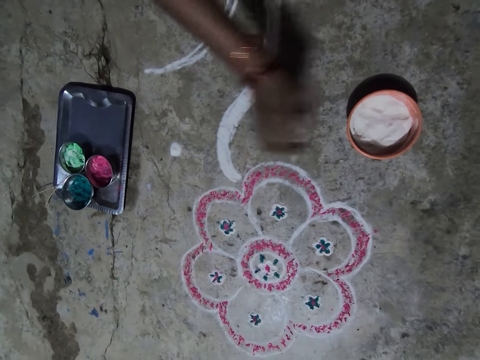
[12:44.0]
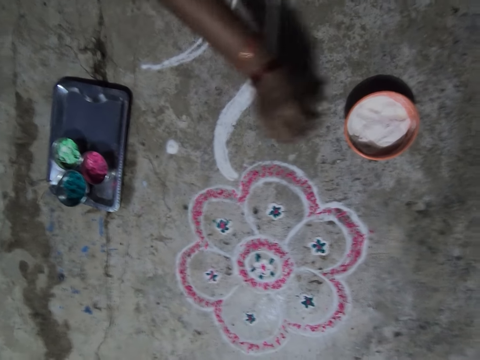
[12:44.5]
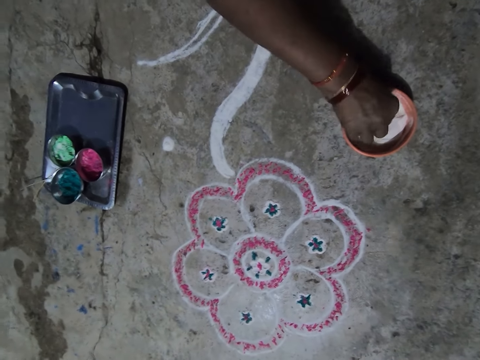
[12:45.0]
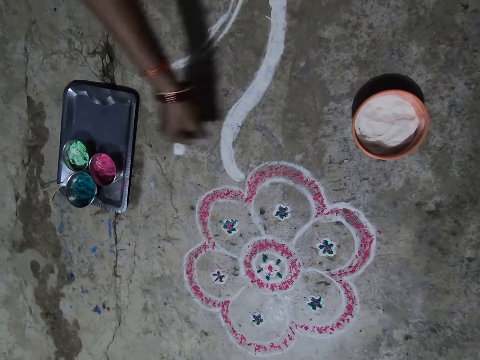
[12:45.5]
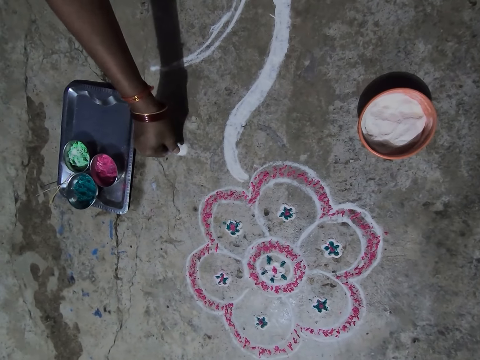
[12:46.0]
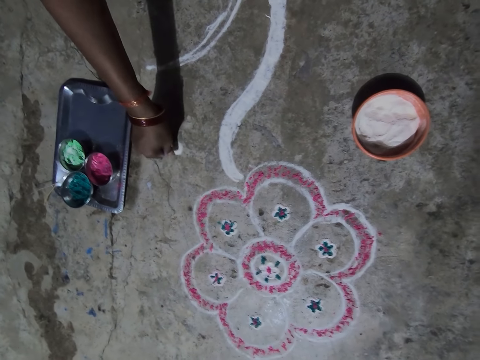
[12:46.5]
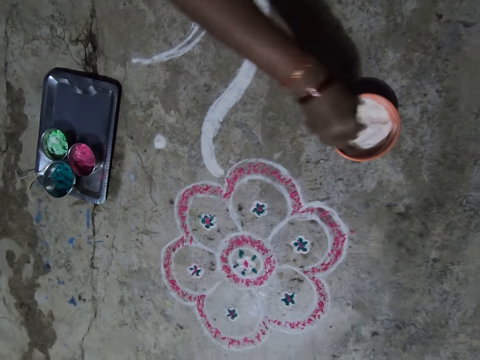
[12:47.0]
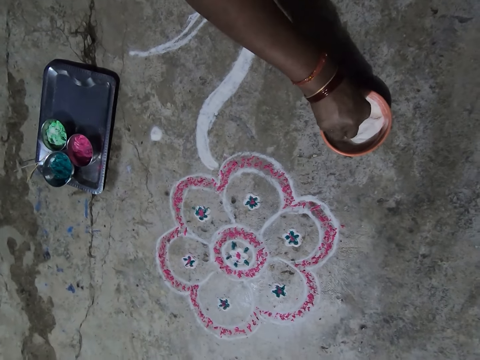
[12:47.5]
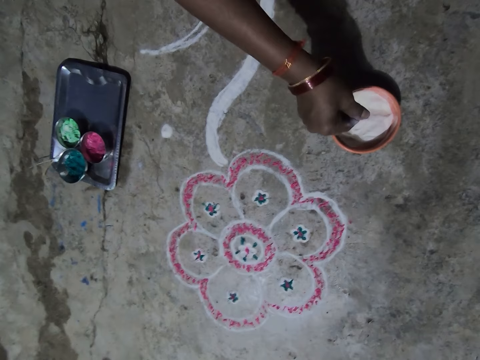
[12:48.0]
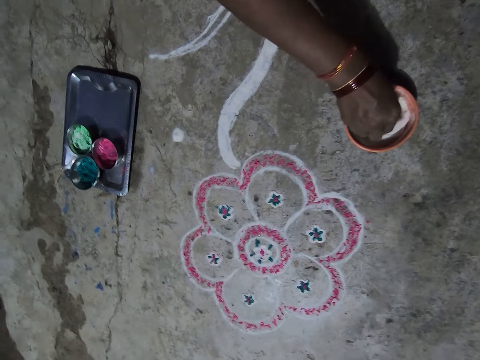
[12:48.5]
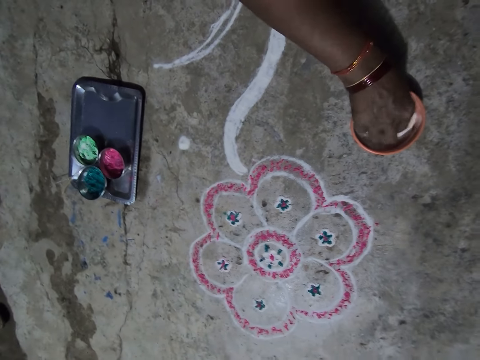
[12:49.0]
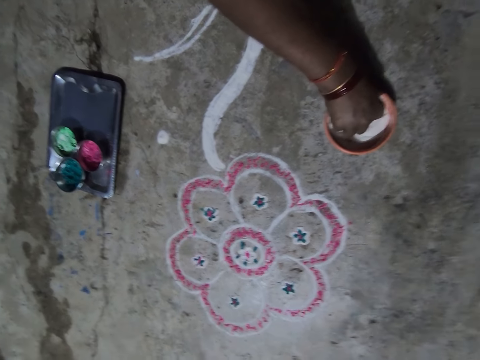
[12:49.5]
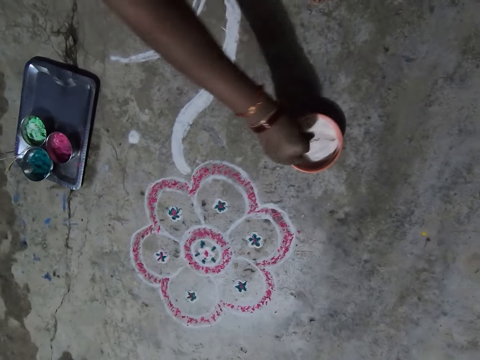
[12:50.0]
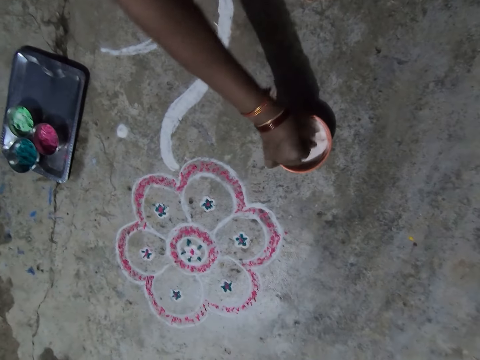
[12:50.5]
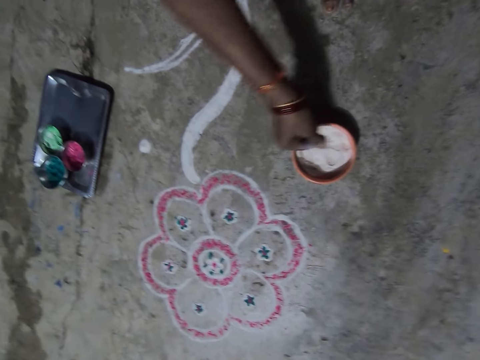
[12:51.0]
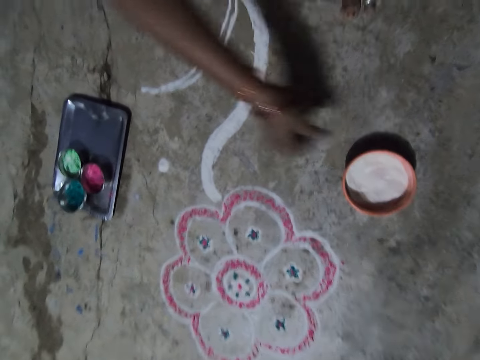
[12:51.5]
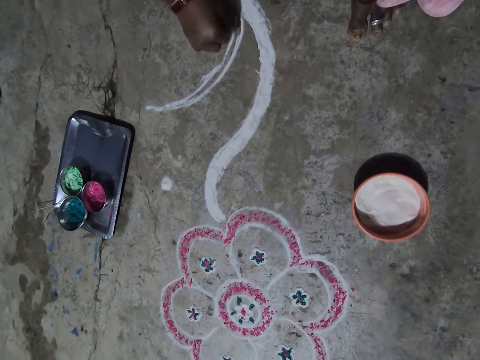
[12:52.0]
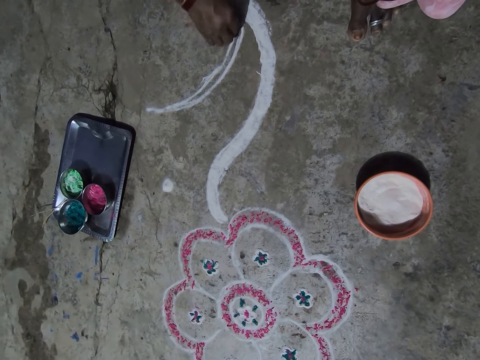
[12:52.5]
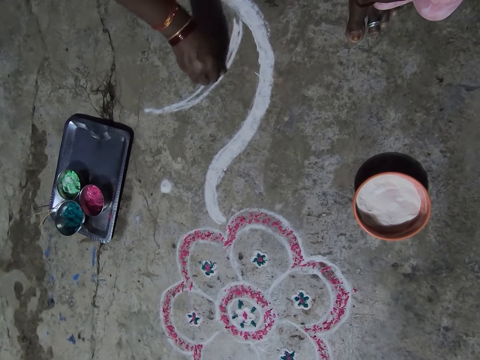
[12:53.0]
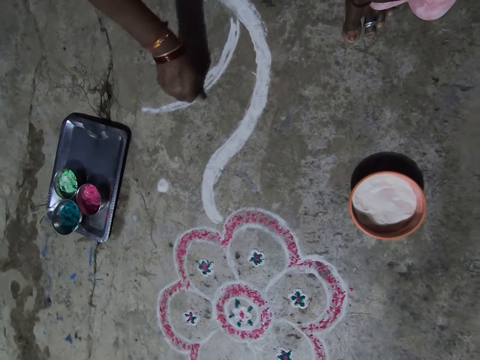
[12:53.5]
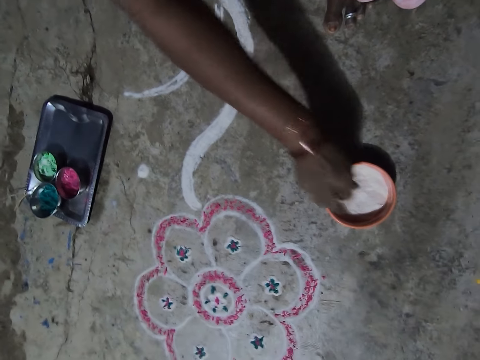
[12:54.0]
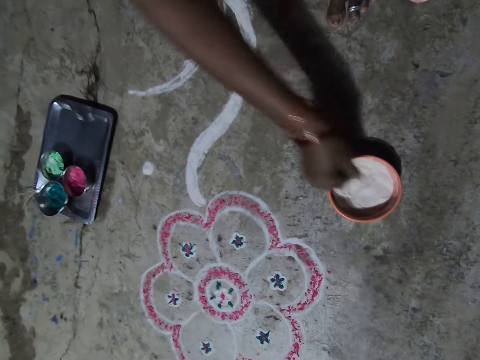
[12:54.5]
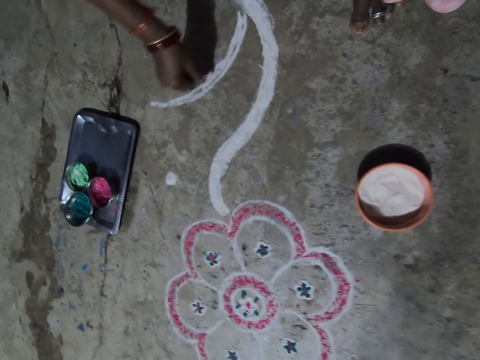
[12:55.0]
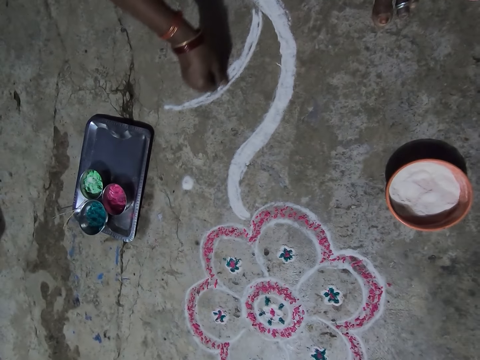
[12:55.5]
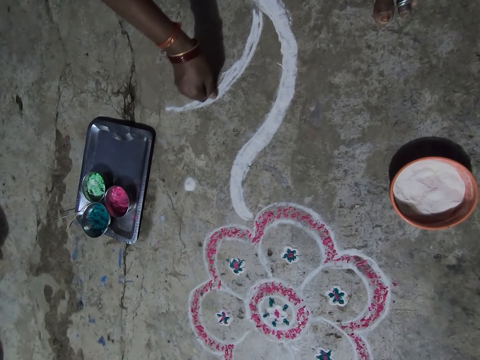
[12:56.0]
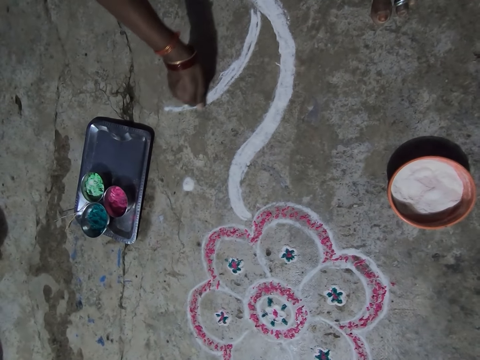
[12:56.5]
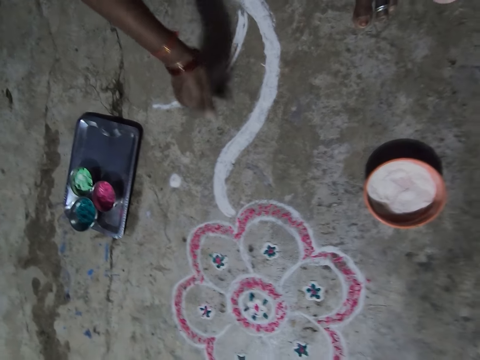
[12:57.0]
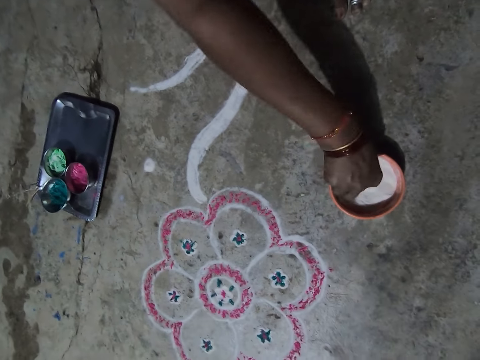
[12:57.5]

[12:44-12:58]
The camera wearer puts the powder or powder paint in the container. She removes the powder paint in her hand. She scoops the powder colour. She sprinkles the powder paint on the floor. She picks the powder paint in a container. She moves the container on the floor with her hand. She sprinkles the powder paint on the floor. She picks the powder paint in the container. She sprinkles the powder paint on the floor.

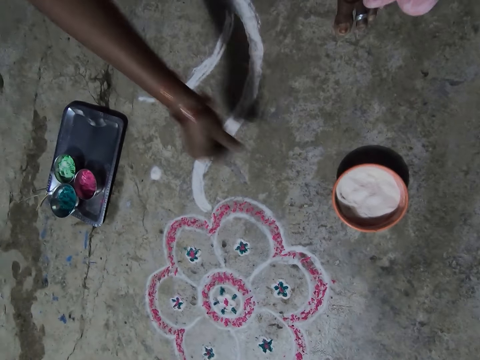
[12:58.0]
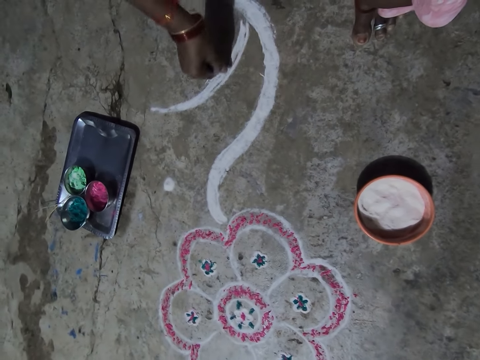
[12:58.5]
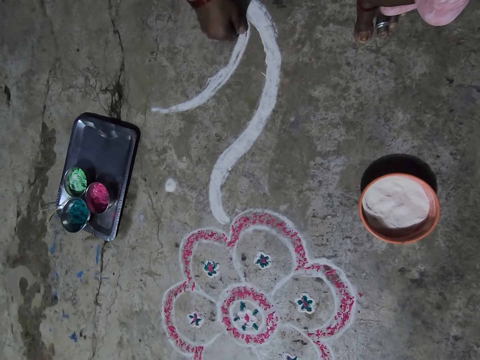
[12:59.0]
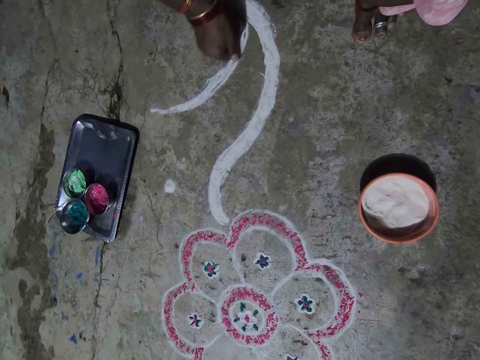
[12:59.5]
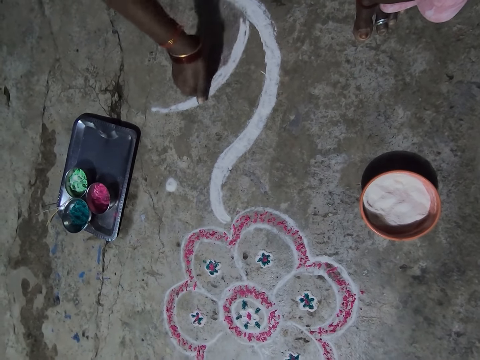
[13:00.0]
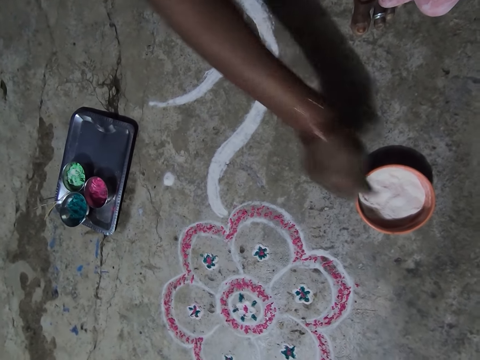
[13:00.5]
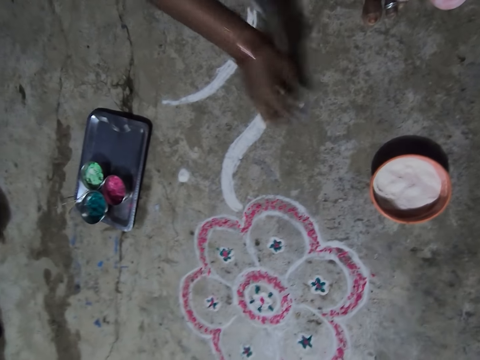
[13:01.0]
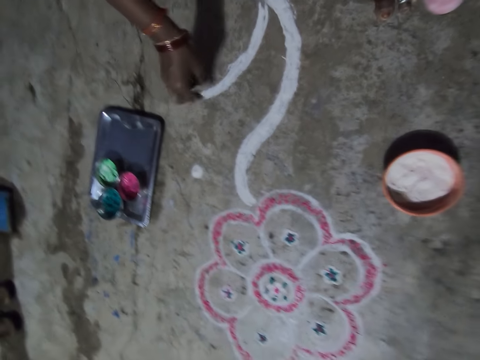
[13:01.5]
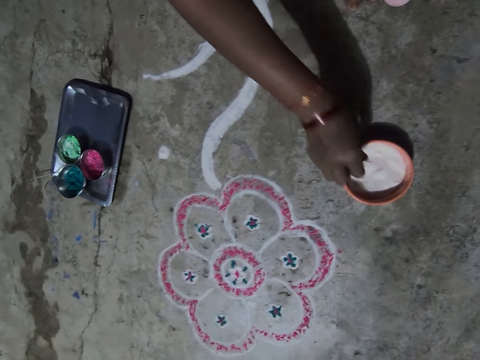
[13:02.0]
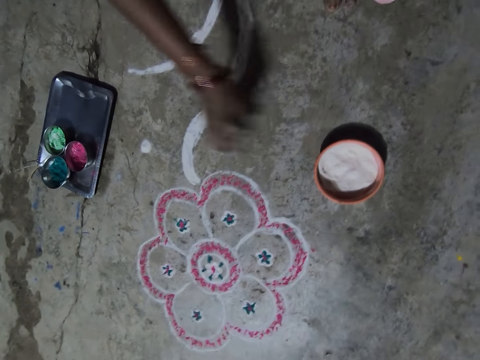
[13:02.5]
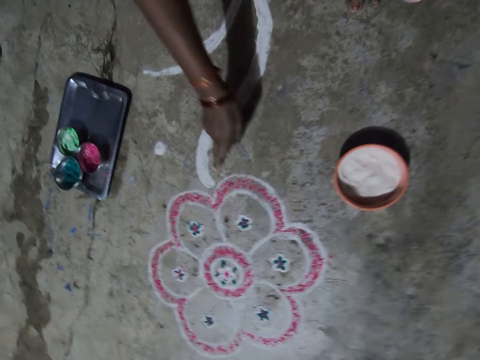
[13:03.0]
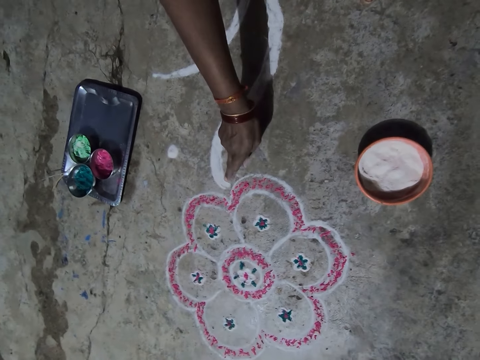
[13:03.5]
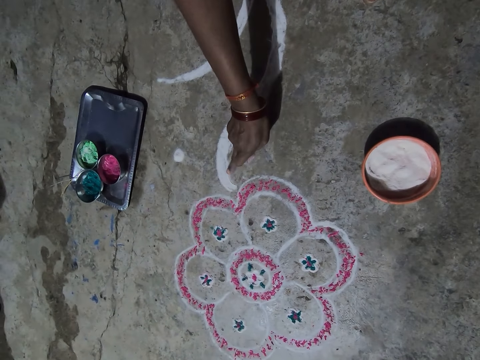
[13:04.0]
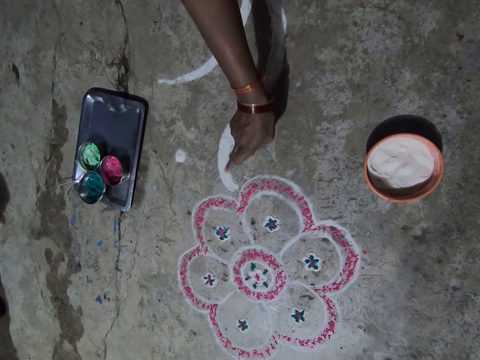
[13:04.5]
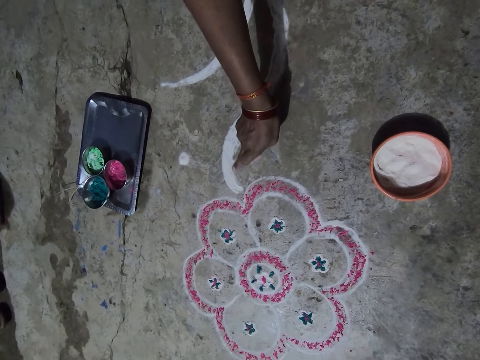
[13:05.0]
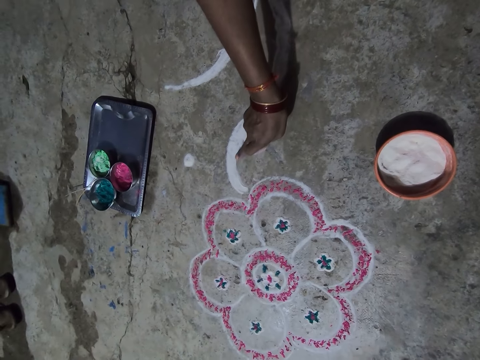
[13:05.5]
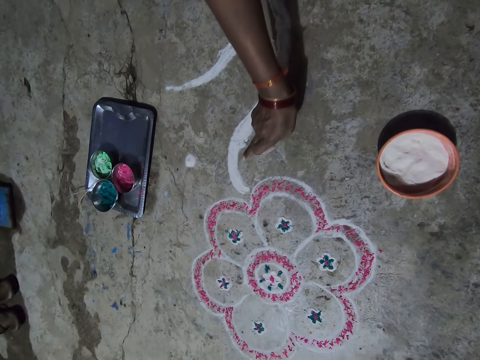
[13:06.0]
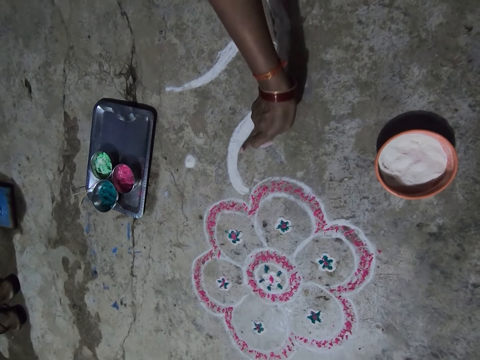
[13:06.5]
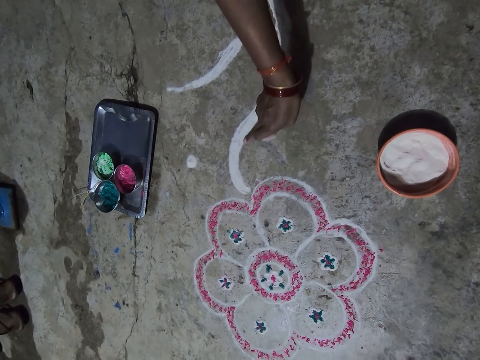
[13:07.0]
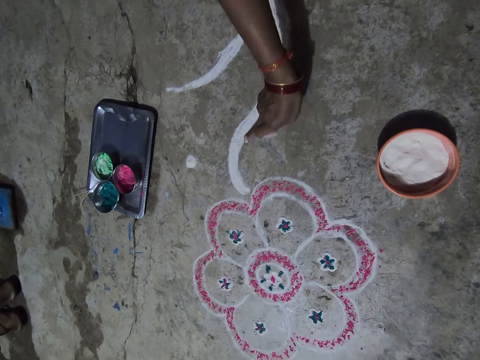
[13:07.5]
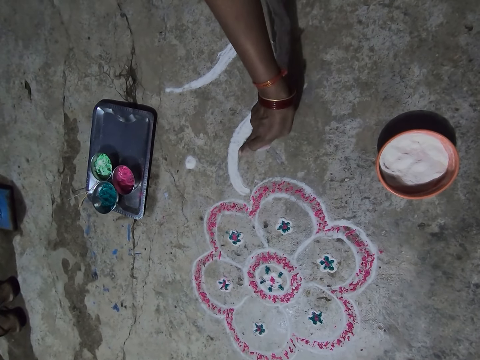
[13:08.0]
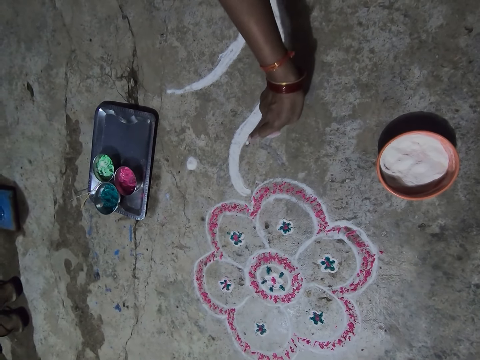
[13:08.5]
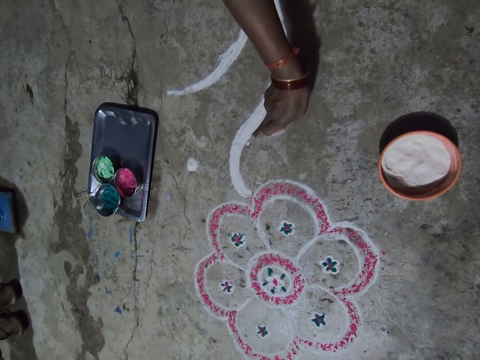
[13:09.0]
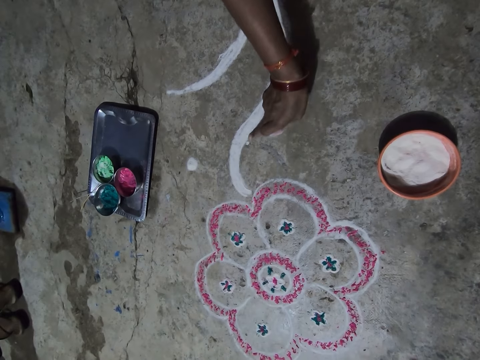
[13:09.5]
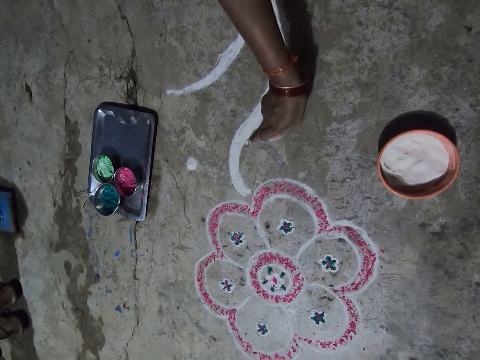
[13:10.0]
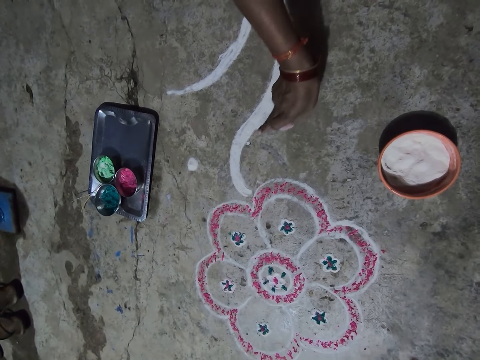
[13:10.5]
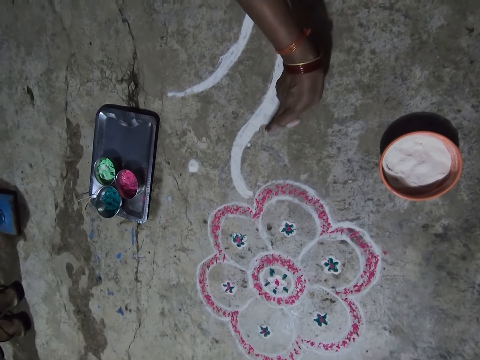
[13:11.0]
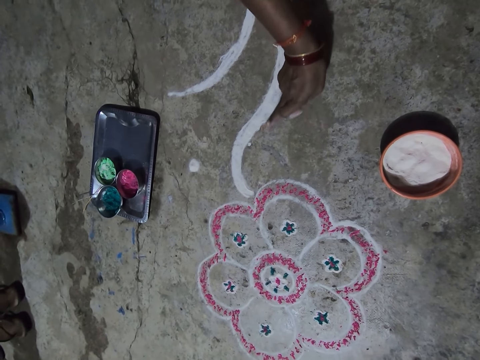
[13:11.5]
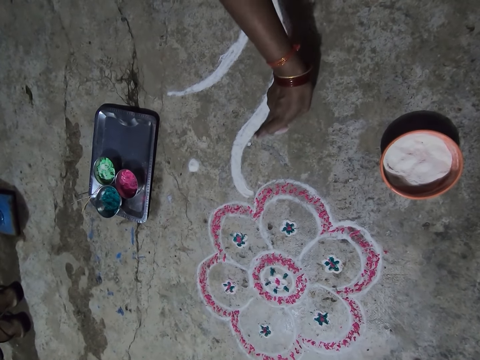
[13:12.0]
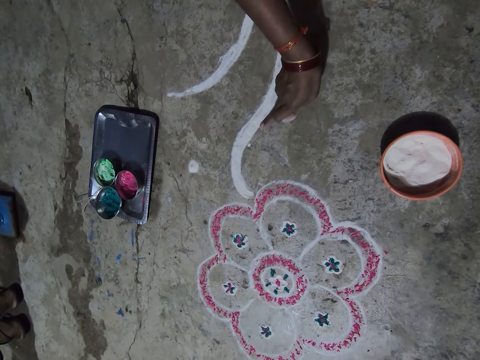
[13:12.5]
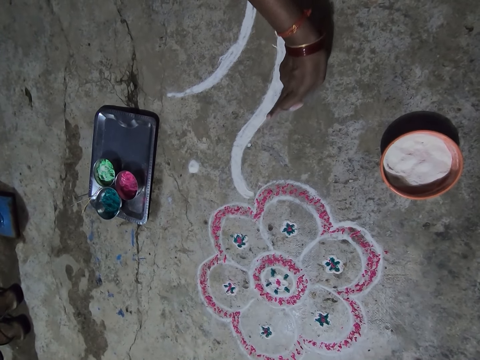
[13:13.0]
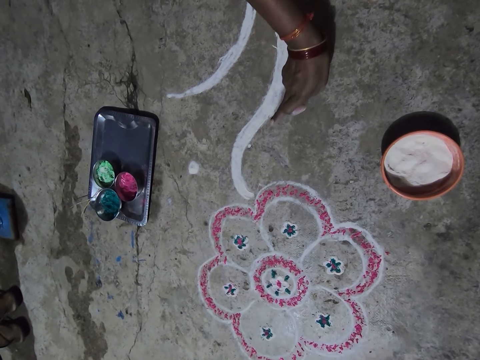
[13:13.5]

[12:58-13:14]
The camera wearer picks the powder paint or powder colour in a container. They sprinkle the powder paint on the floor. They put the powder in the container. They scoop the powder colour. They put the powder on the side. They align the powder paint on the floor.
